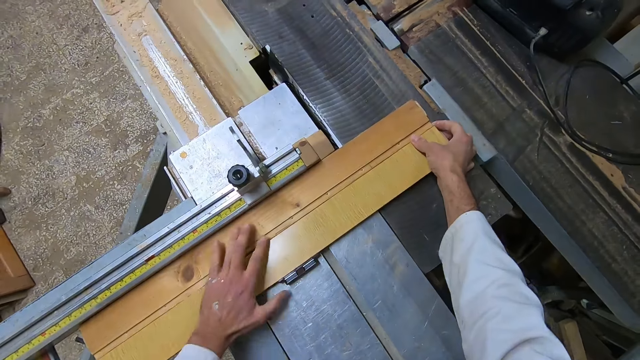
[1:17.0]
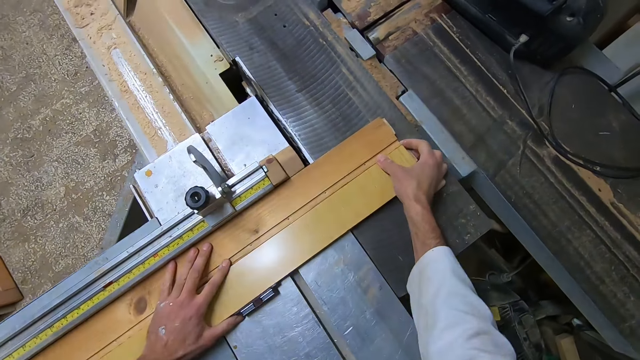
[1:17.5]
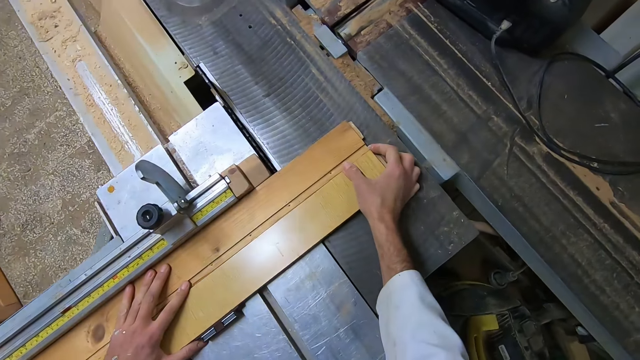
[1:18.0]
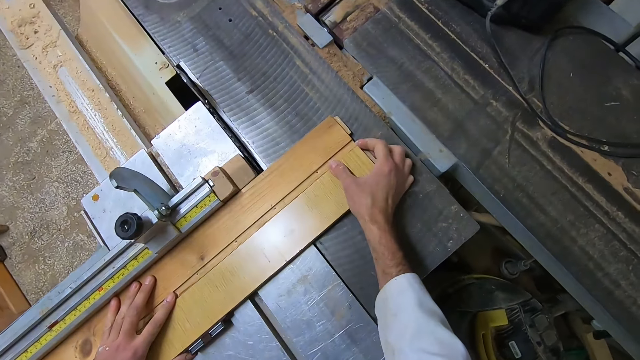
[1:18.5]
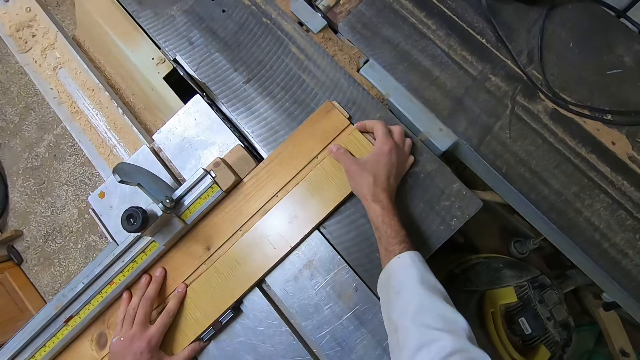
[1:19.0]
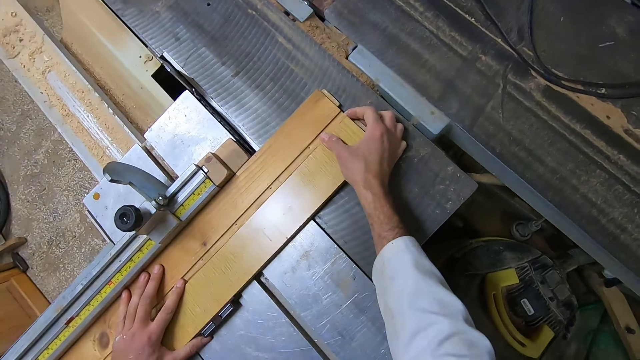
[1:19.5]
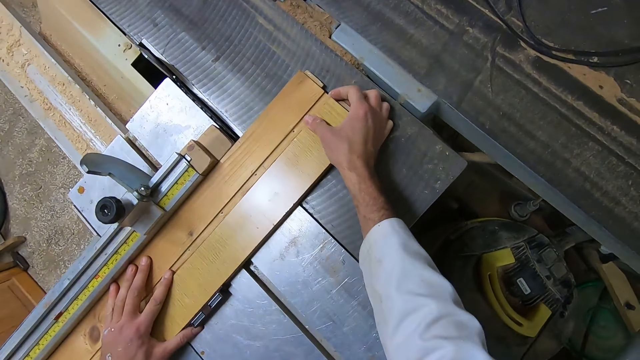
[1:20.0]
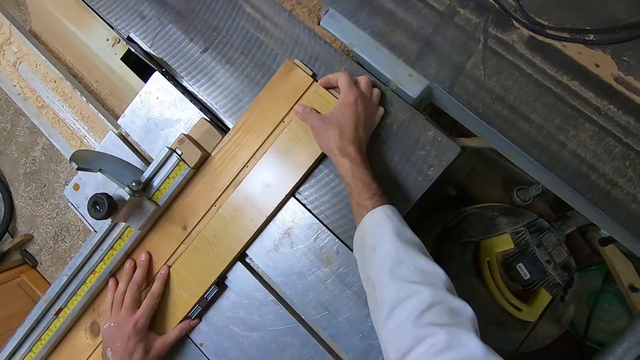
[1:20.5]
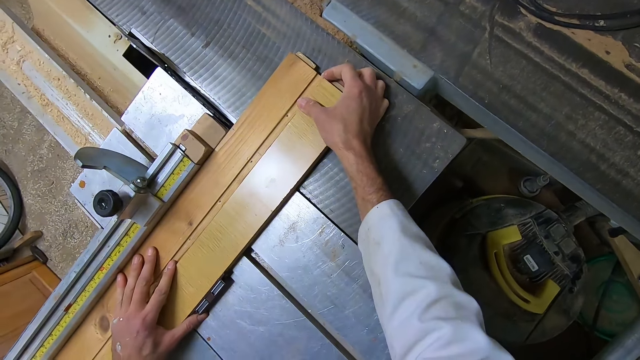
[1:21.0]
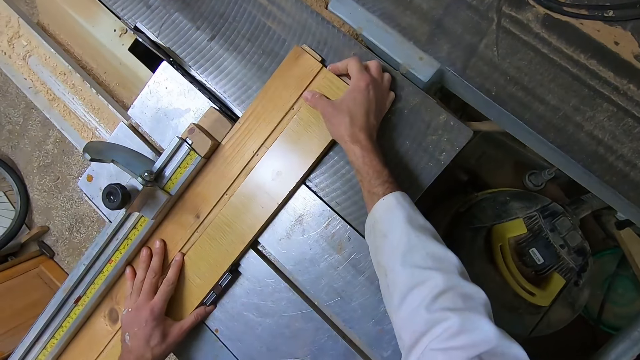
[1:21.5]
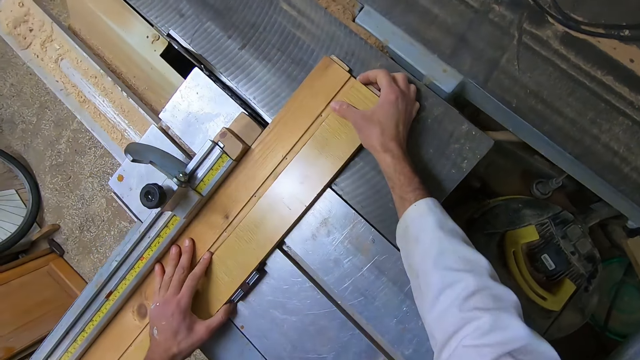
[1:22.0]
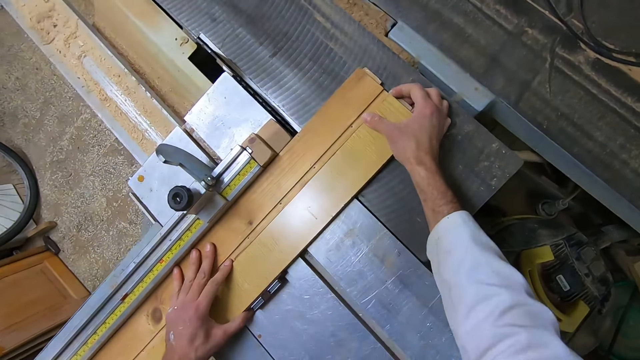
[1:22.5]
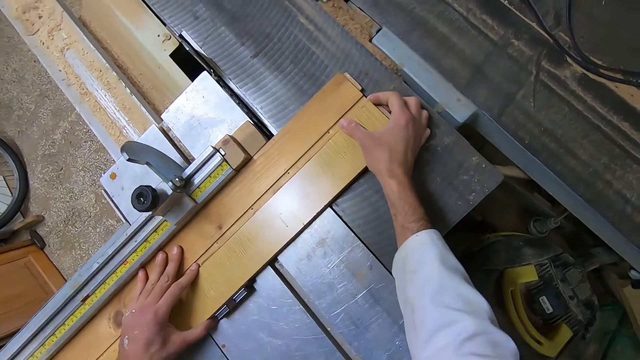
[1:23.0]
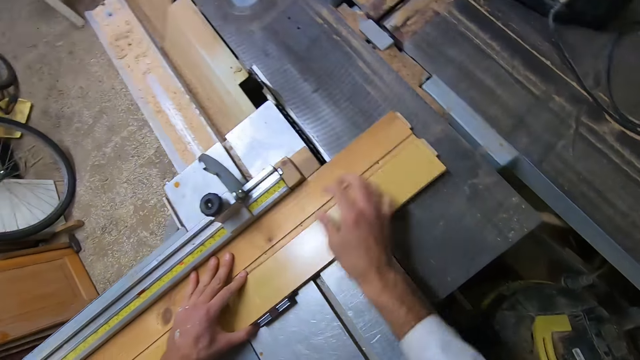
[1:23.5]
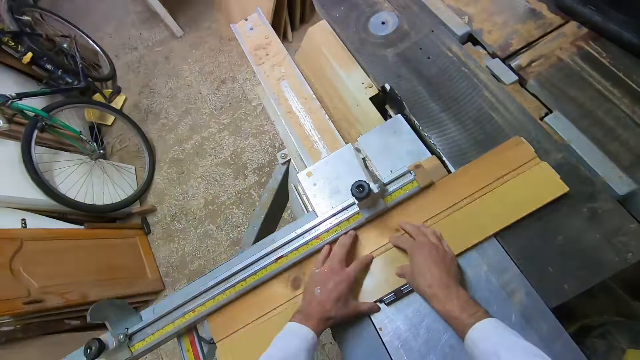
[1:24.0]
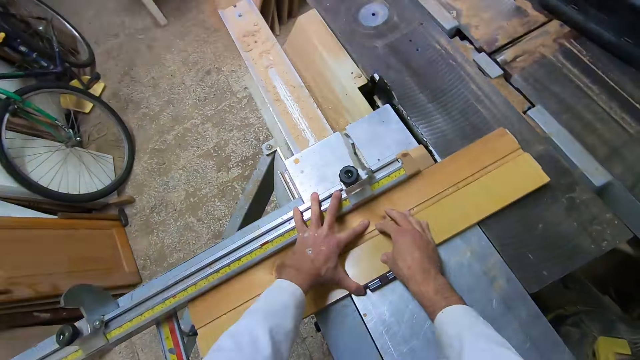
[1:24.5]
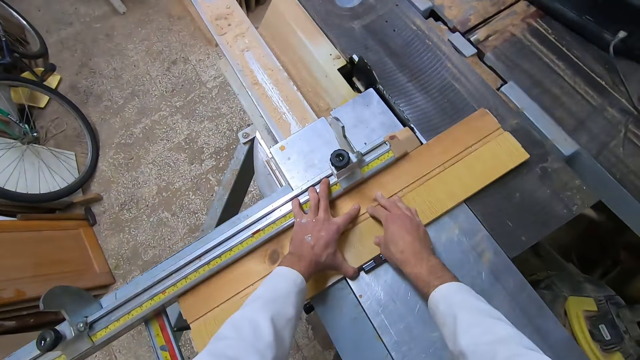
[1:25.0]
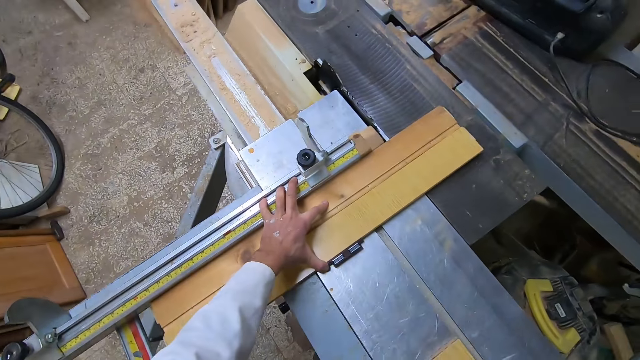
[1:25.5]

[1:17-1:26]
The camera wearer arranges the woods on the machine.

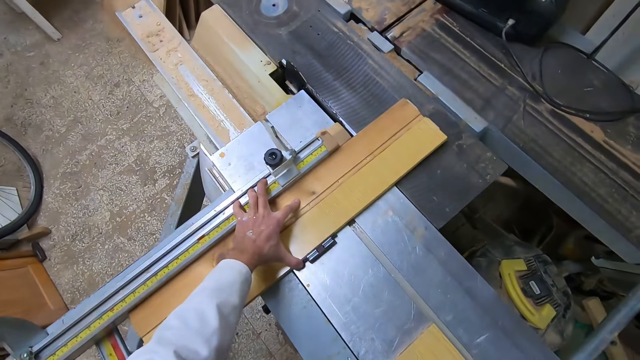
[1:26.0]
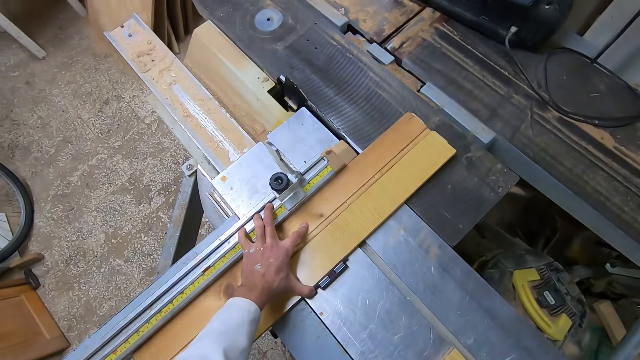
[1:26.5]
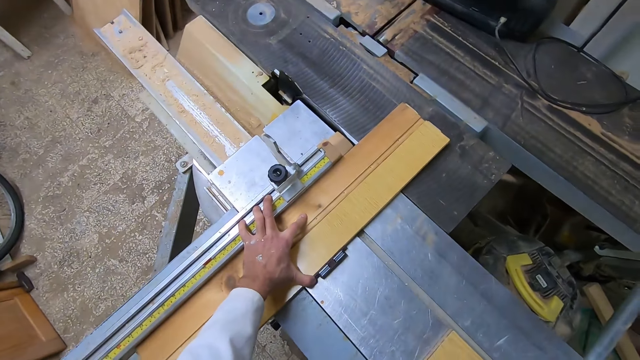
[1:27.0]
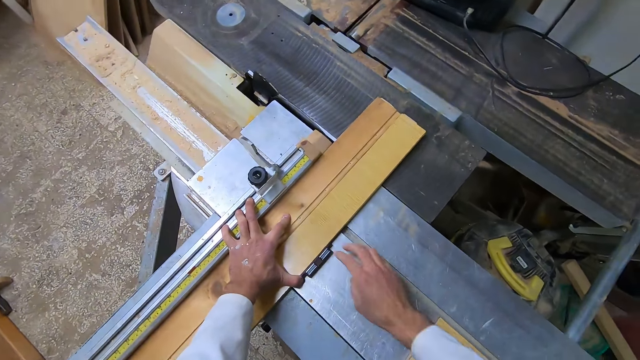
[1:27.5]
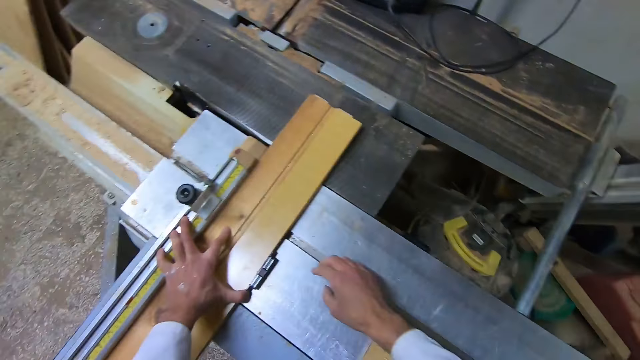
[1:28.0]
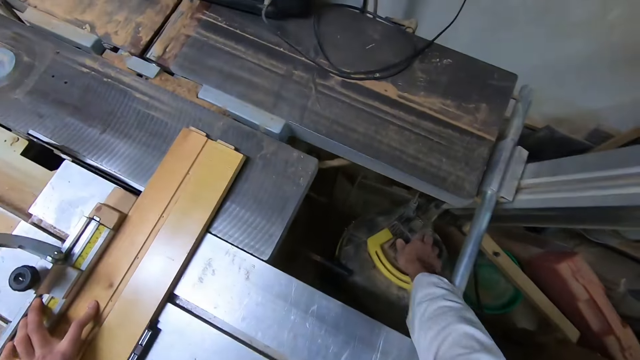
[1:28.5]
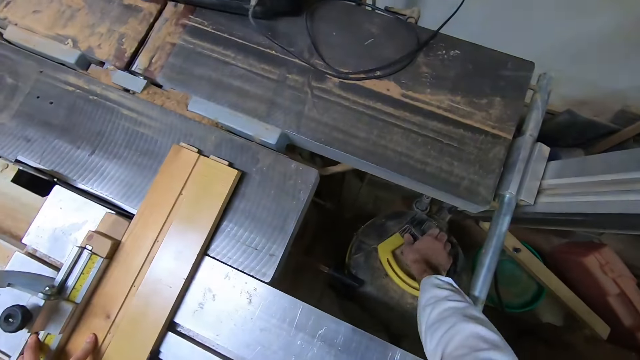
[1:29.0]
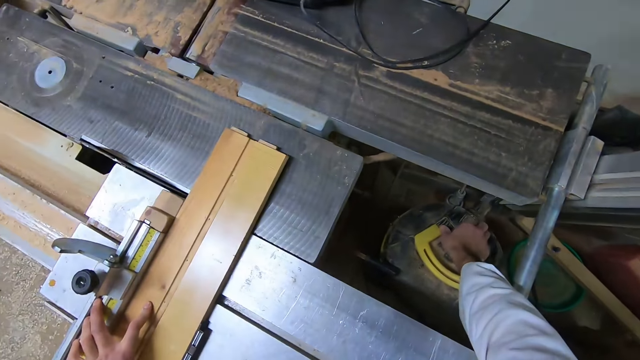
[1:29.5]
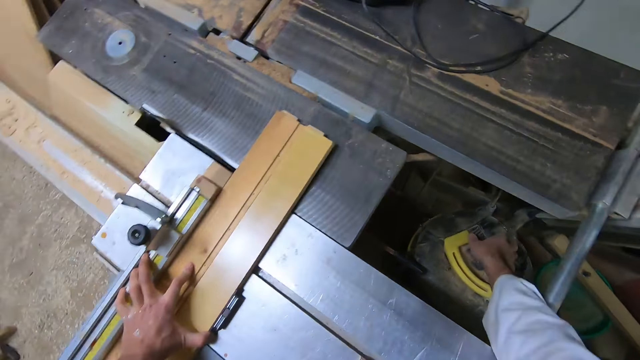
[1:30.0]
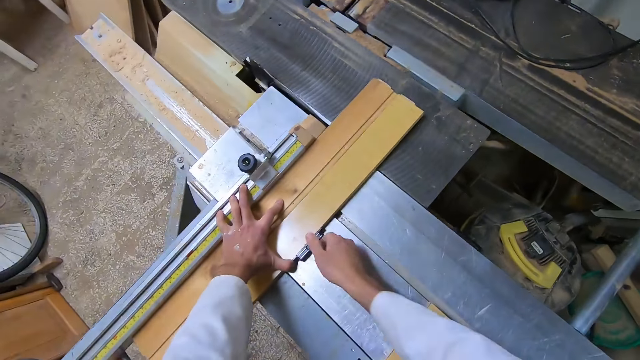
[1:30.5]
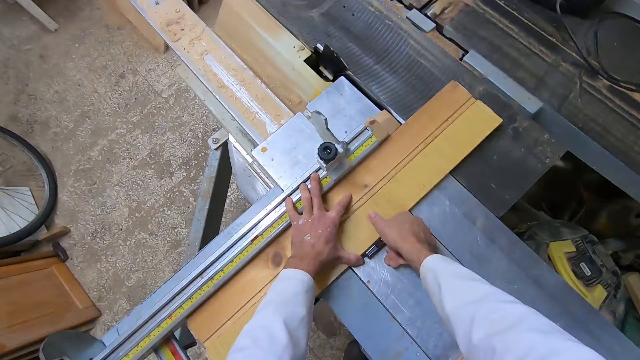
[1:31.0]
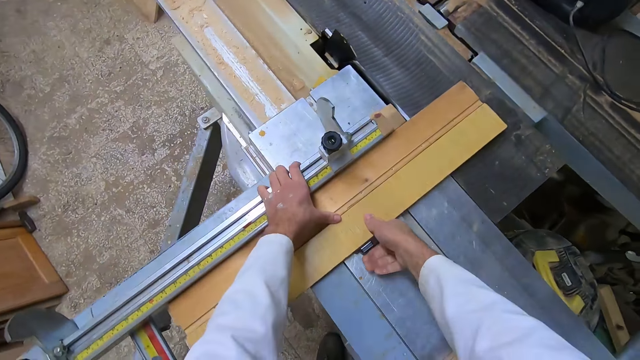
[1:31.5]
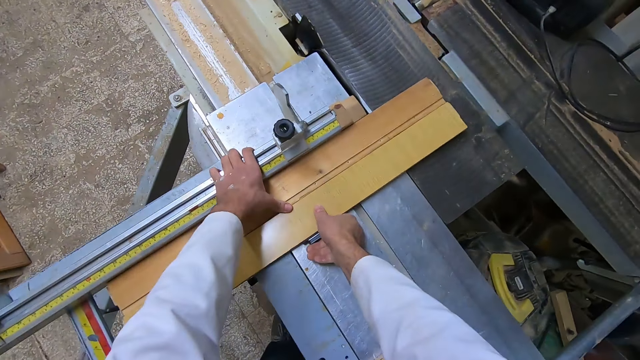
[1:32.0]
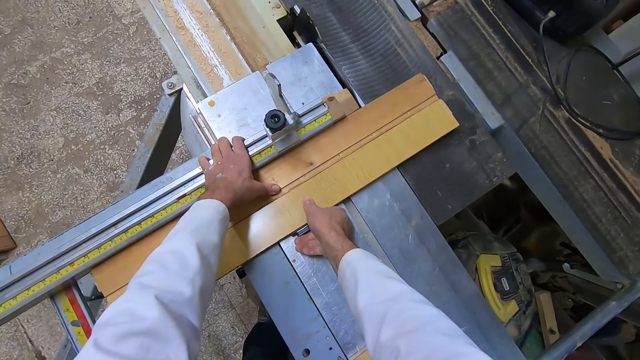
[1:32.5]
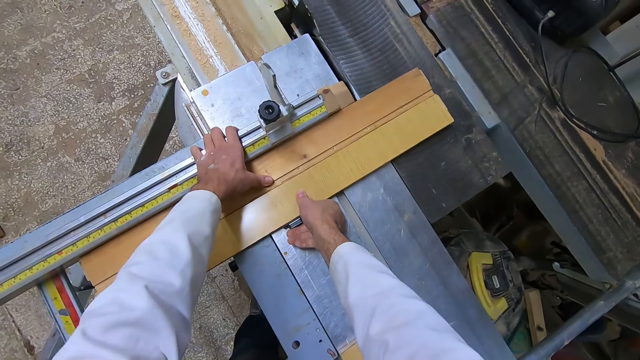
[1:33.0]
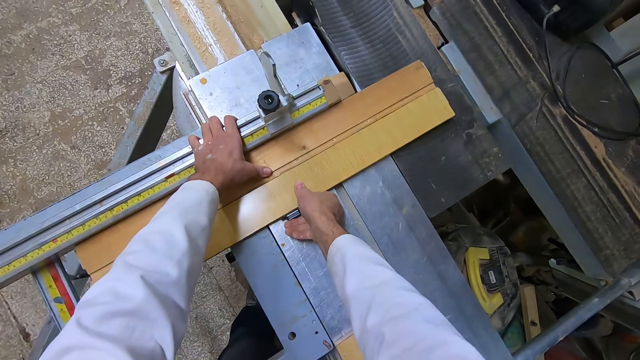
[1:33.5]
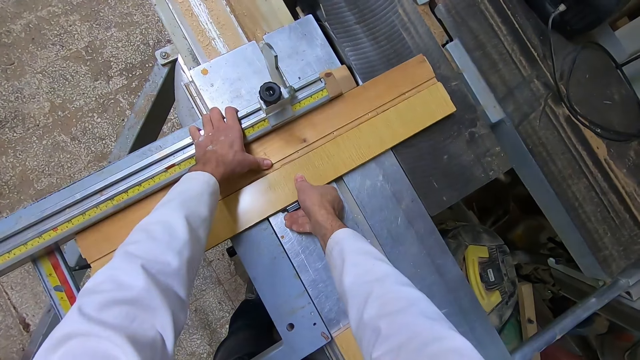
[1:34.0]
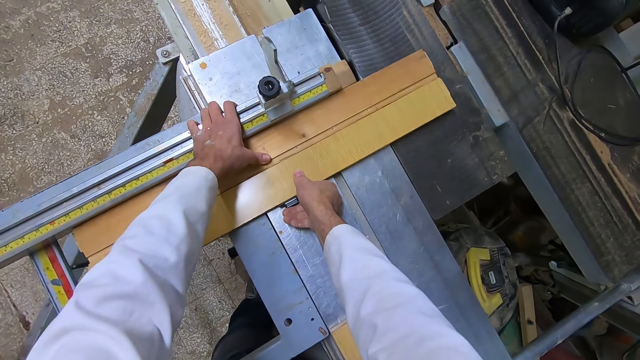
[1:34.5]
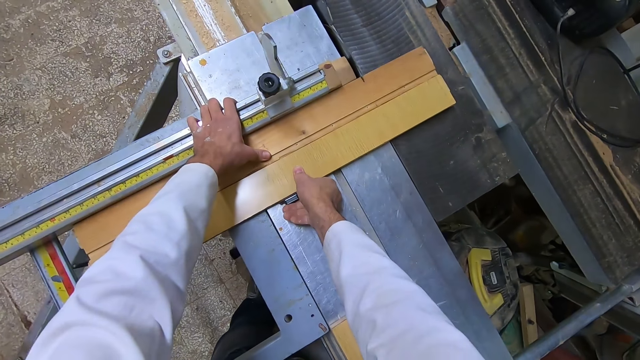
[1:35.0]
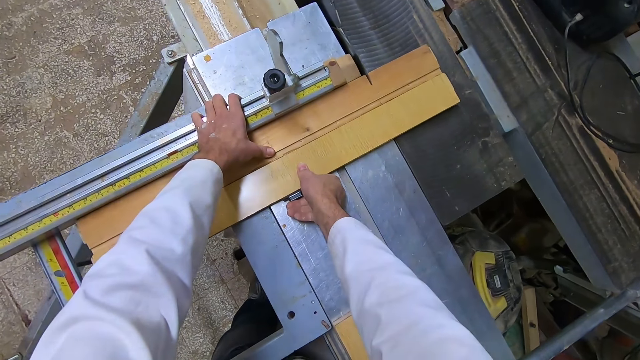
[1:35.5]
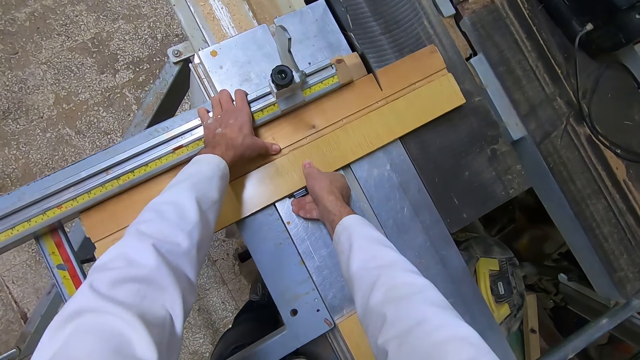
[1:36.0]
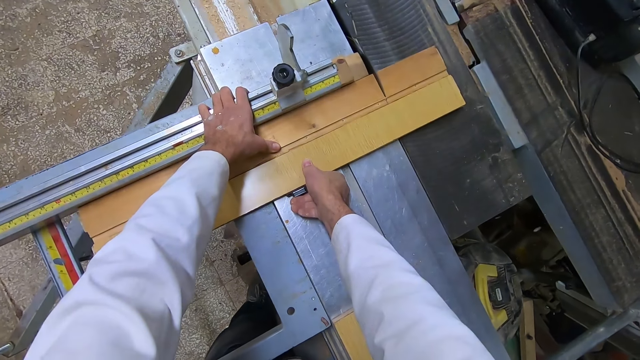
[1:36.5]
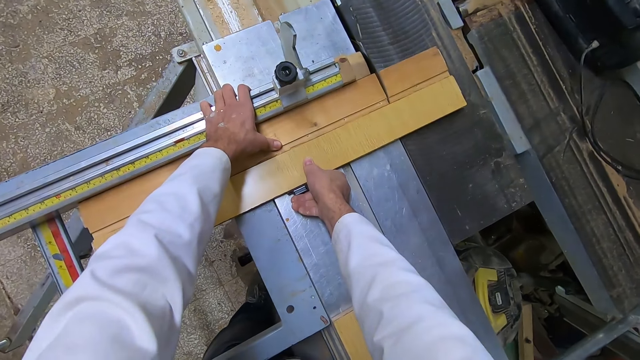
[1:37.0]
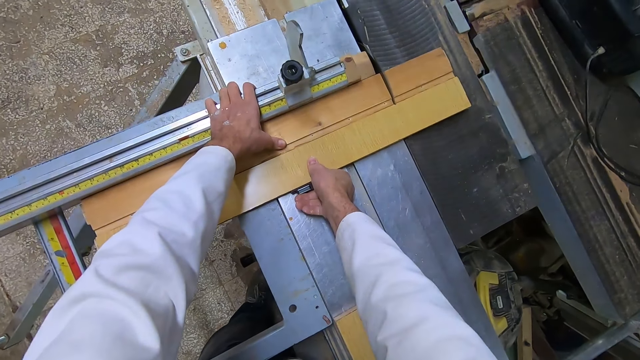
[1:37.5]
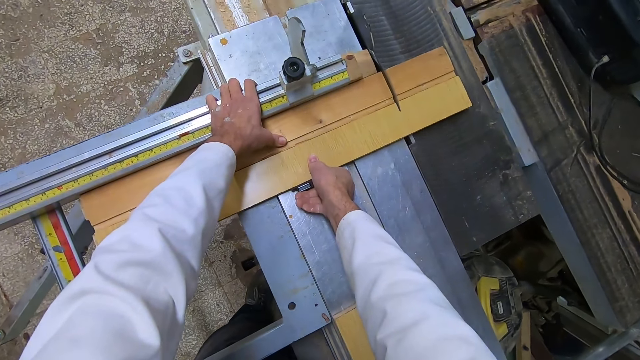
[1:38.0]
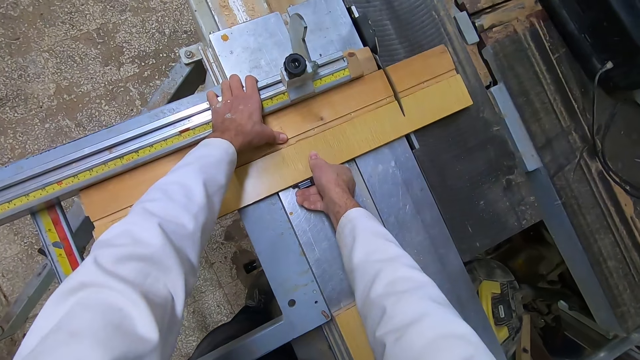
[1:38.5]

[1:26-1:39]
The camera wearer turns on the cutting machine. They cut the woods with the table saw.
